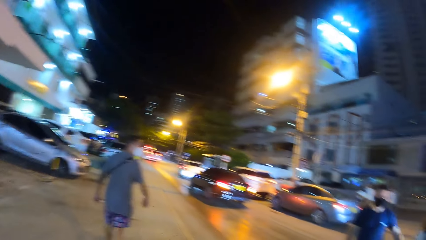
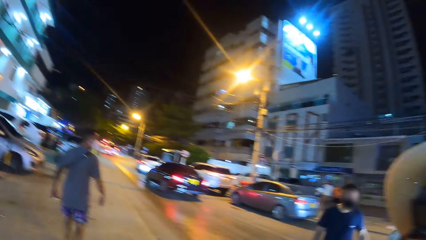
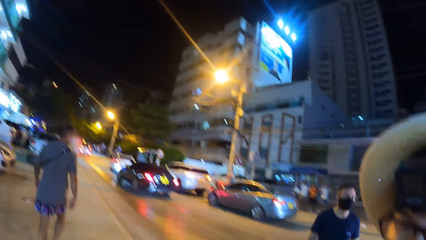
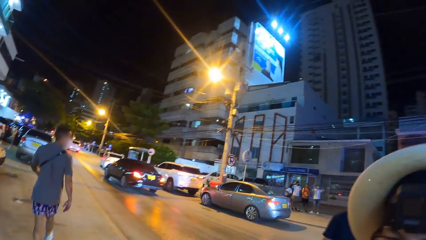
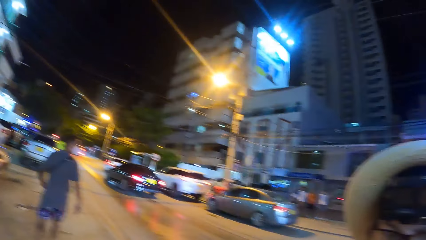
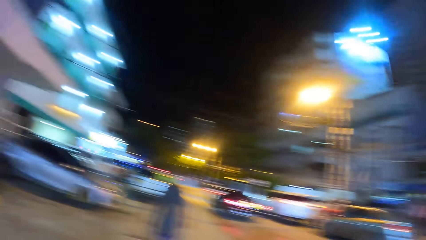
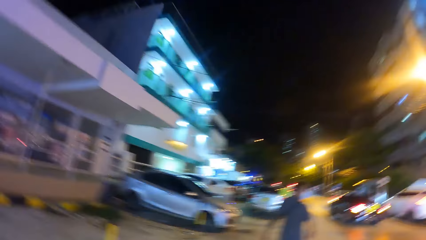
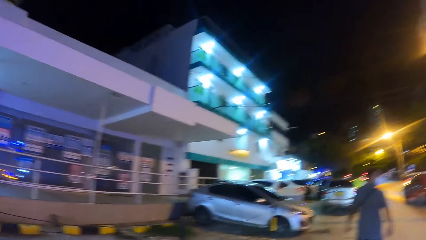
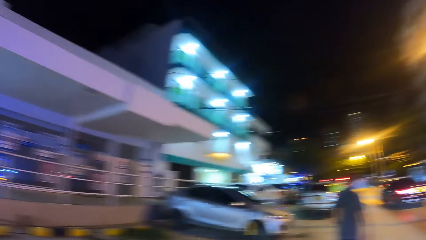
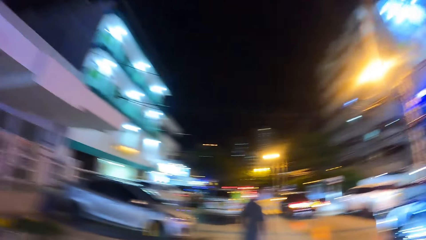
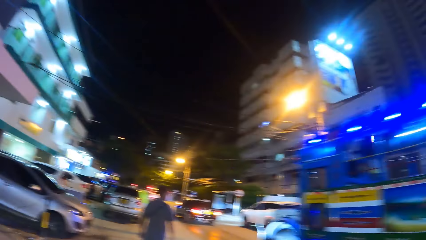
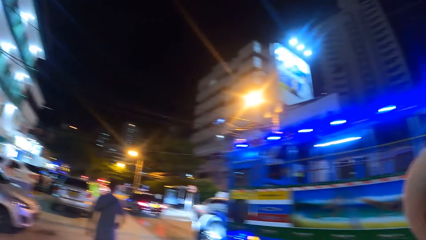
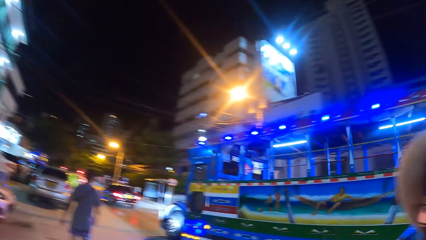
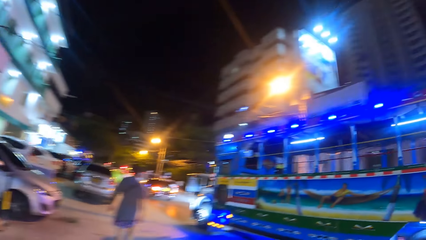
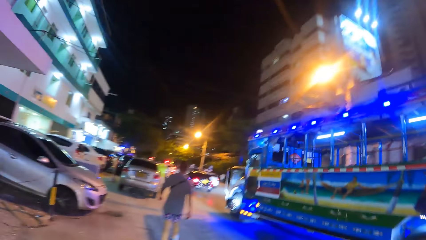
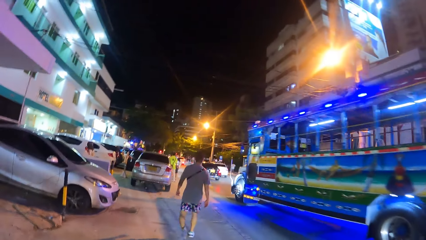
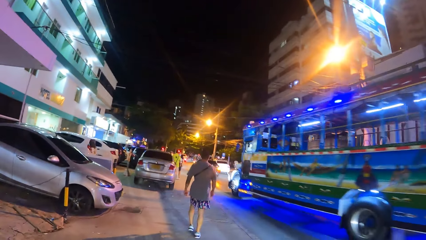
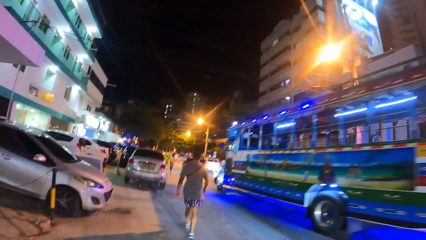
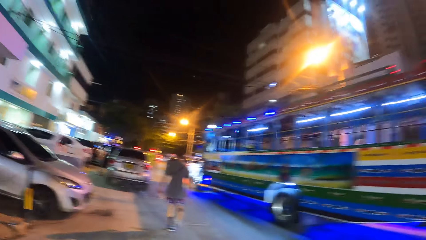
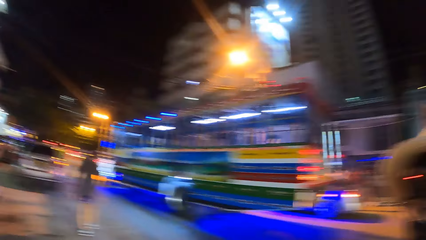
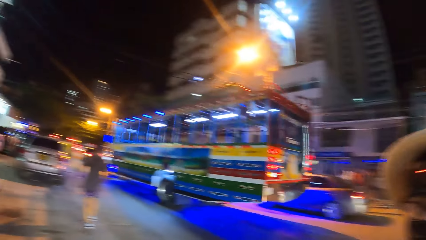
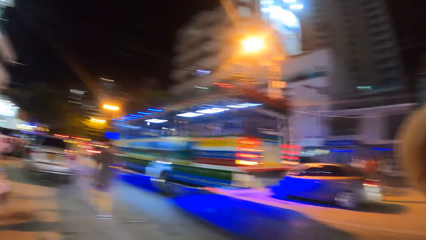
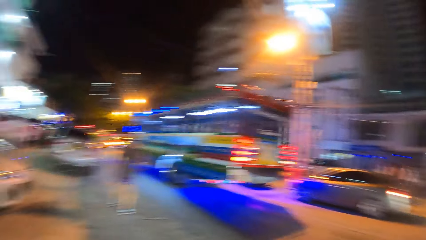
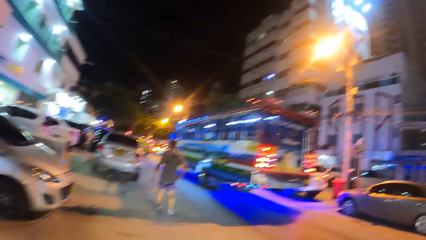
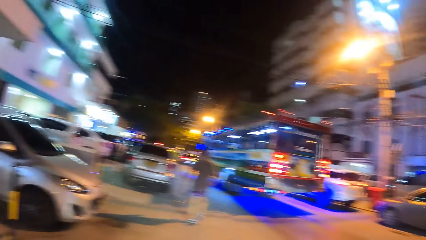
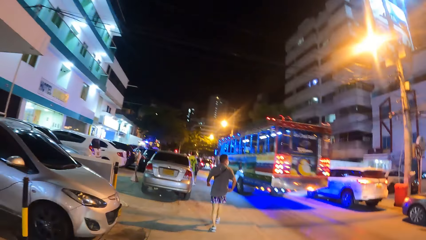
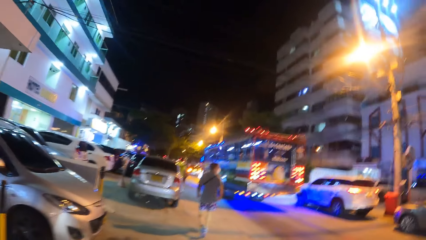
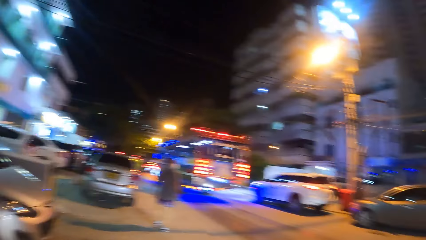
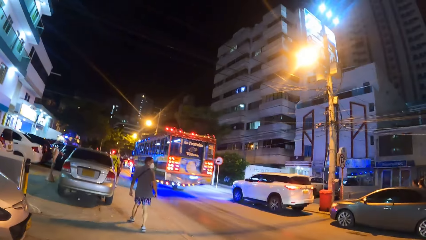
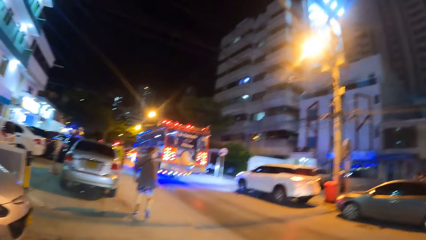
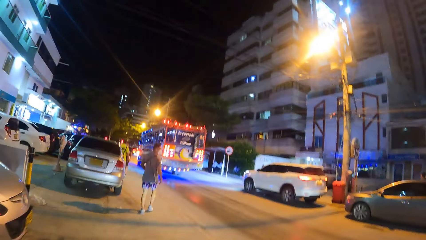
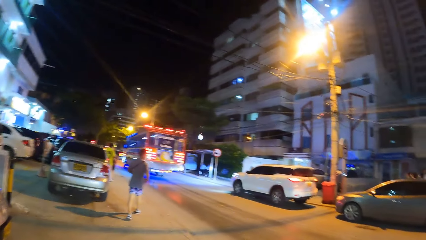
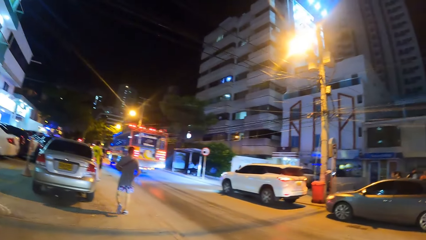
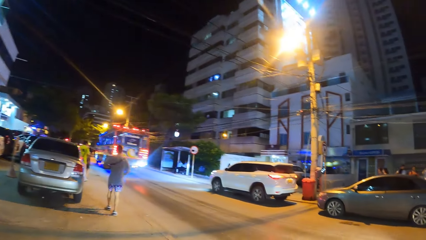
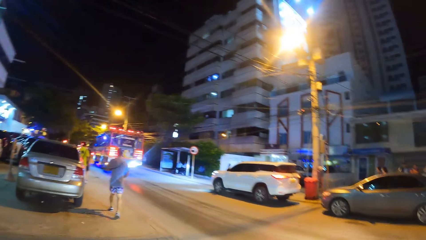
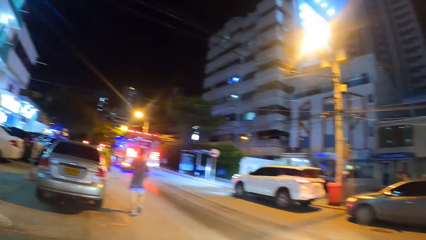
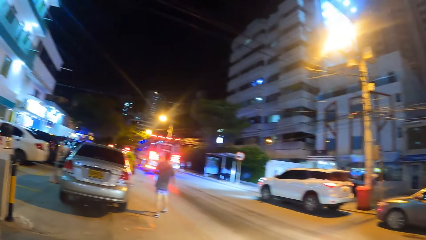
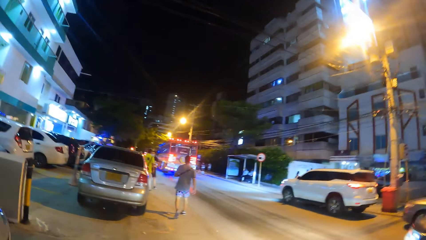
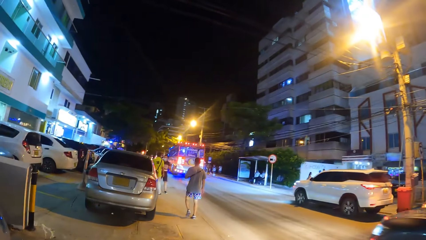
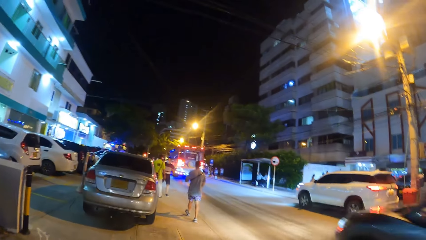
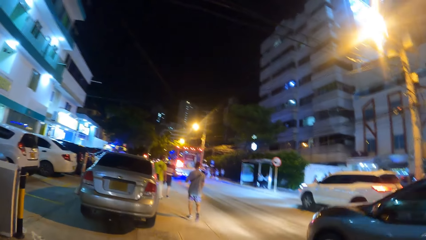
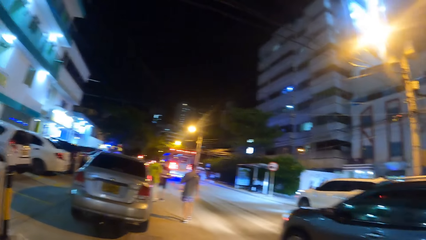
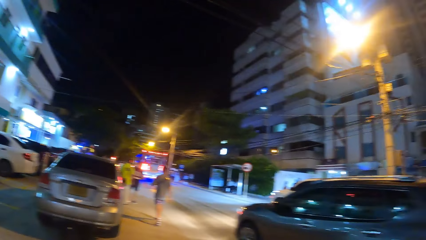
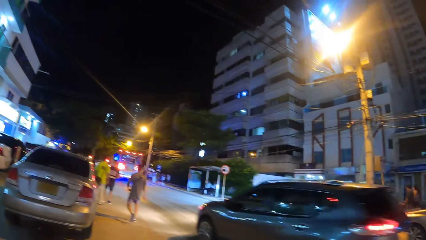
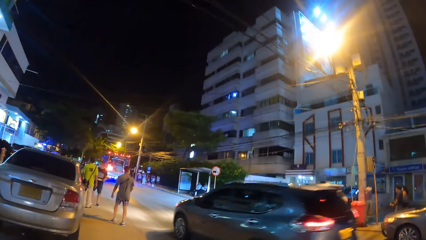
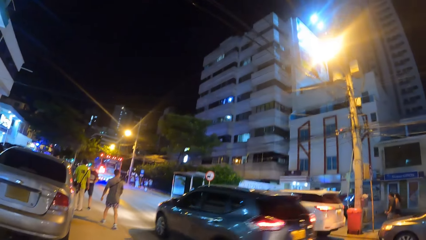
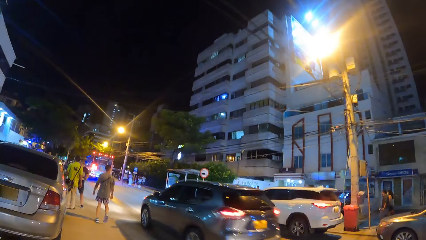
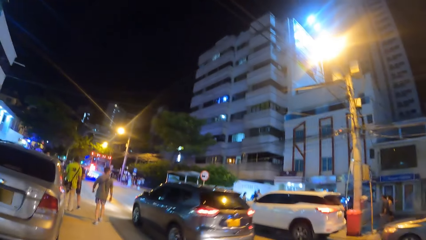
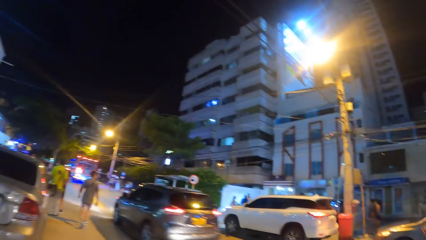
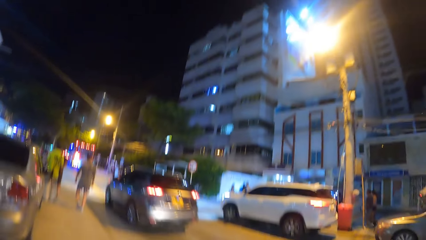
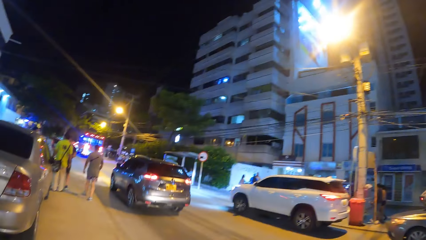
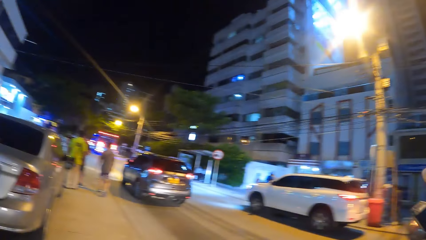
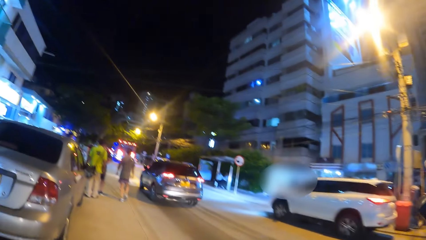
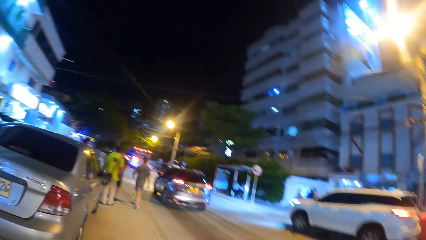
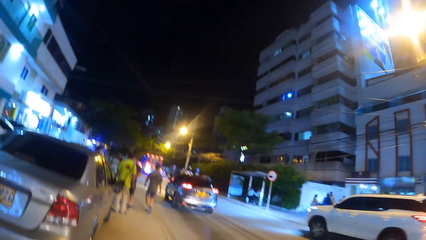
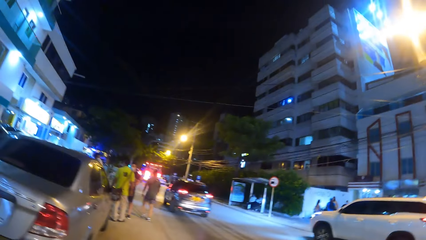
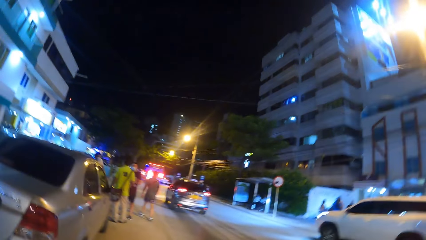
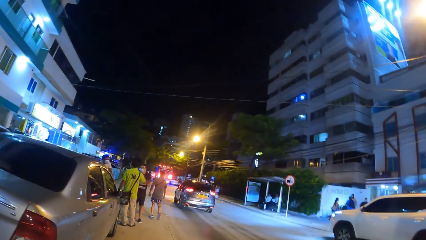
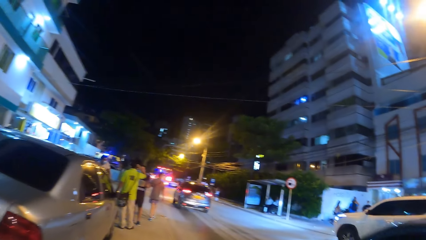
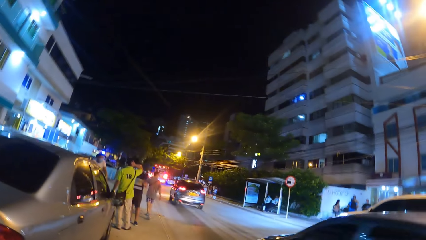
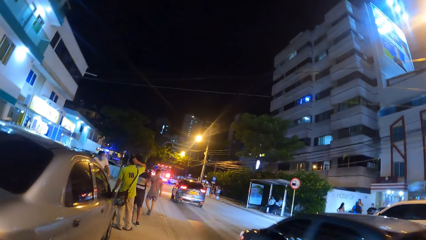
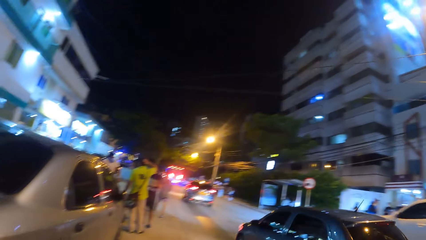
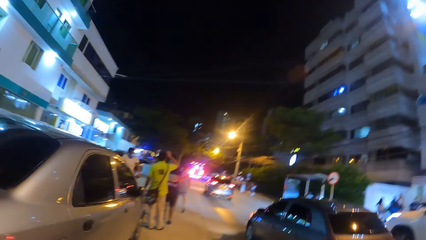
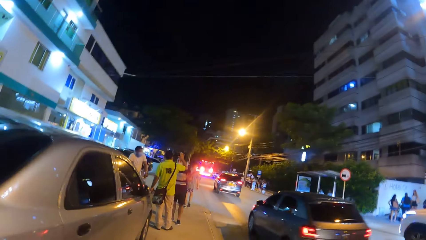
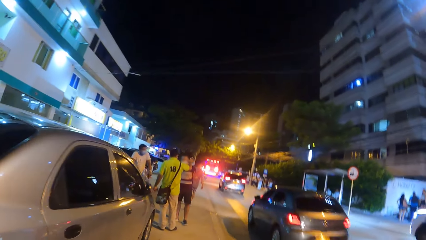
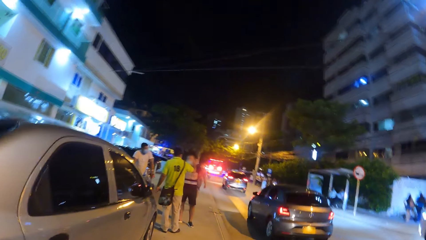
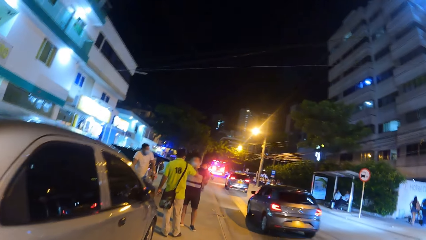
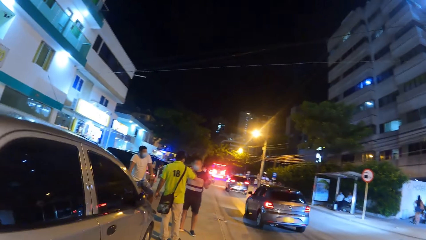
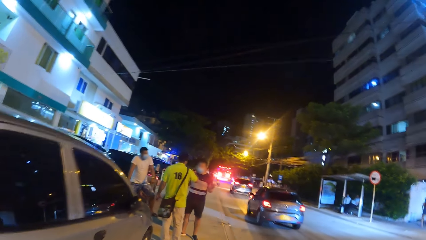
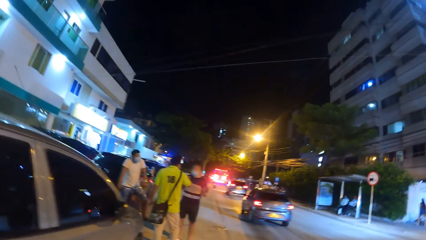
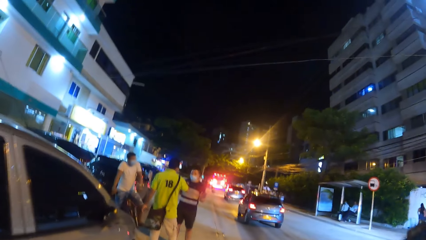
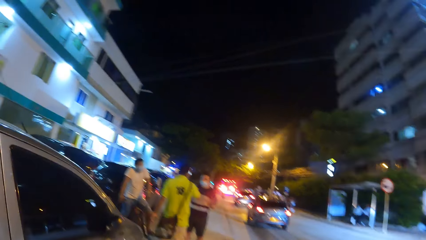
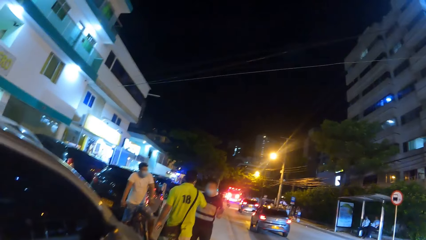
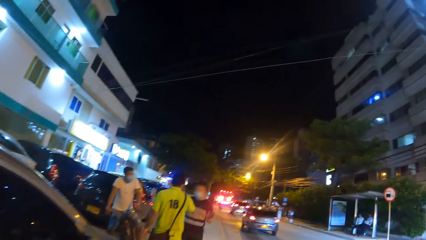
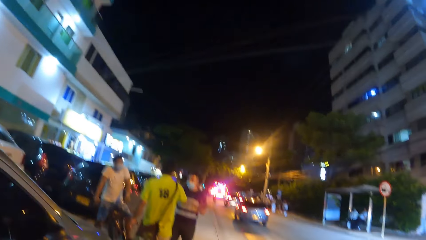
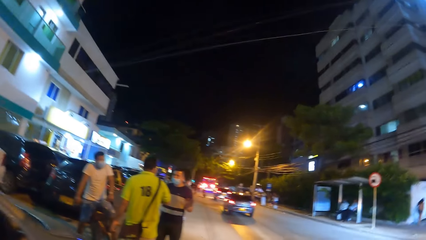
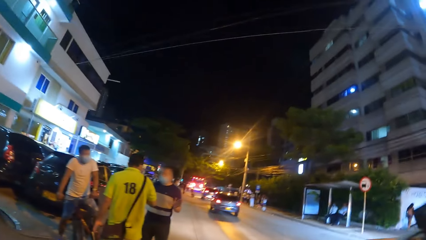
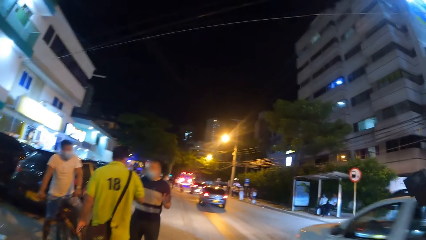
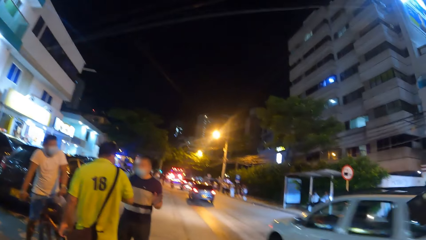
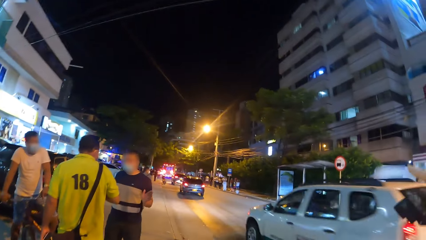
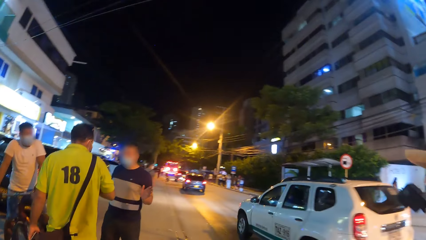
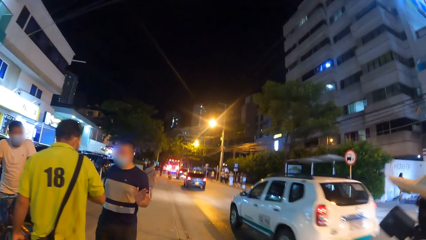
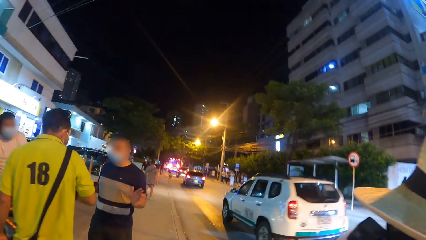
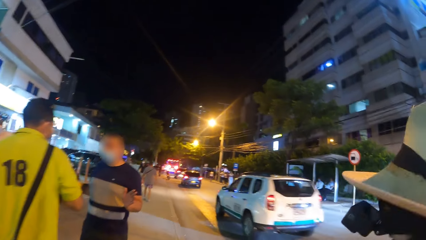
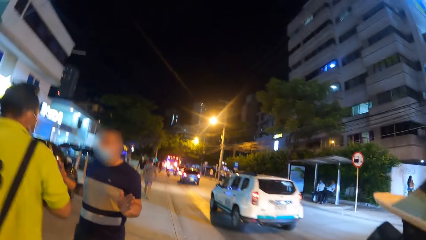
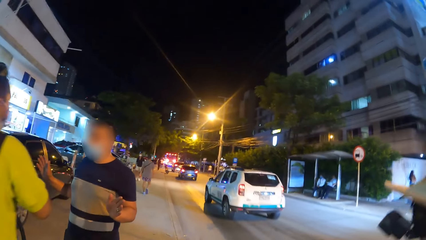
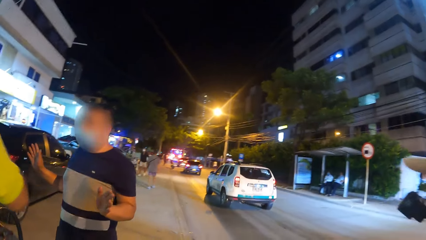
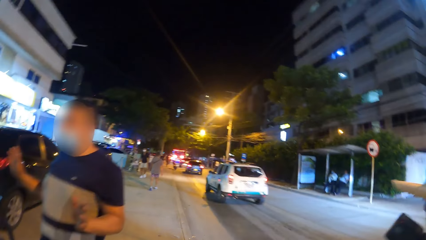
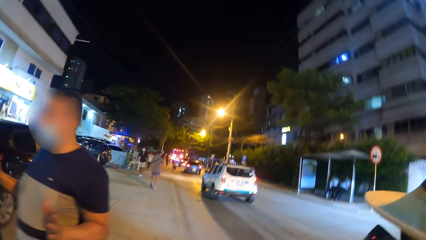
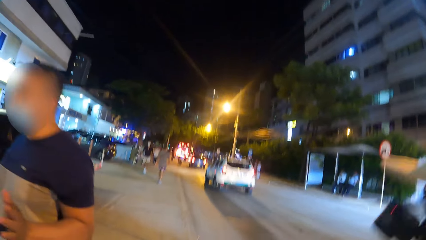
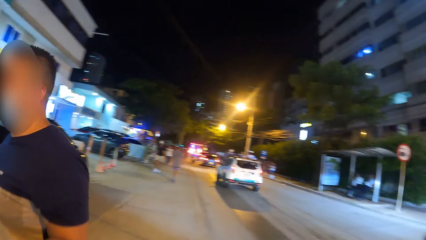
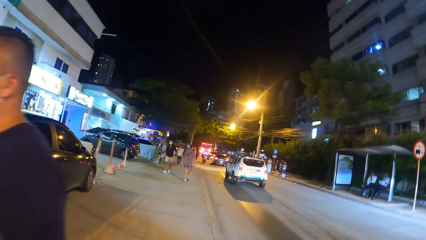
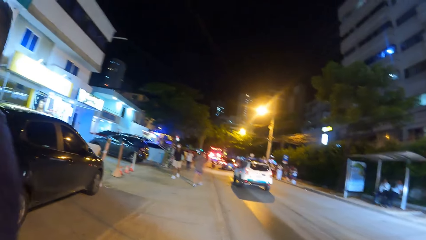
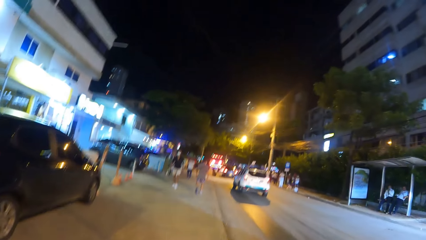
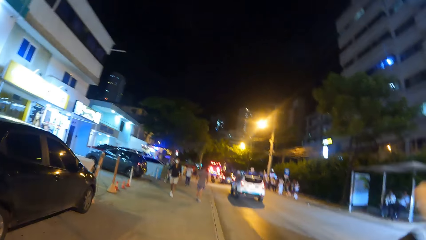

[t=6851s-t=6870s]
The camera wearer looks around. They walk on the sidewalk of the road.
